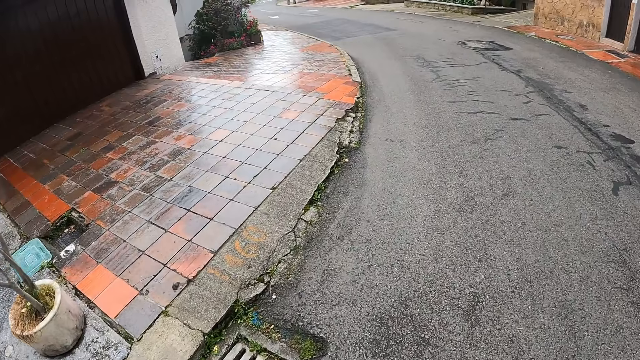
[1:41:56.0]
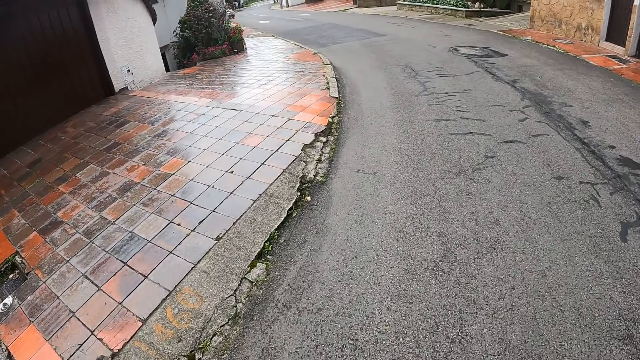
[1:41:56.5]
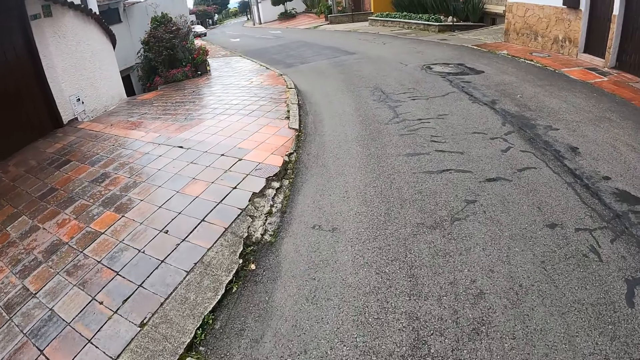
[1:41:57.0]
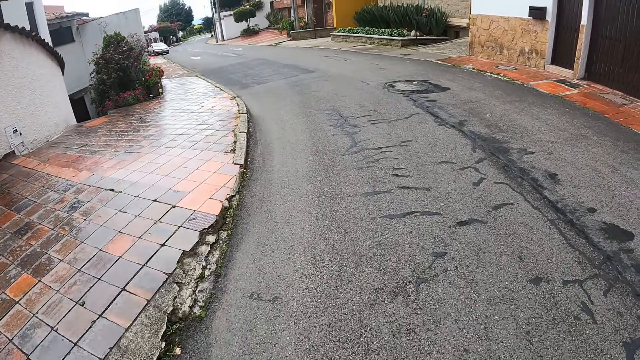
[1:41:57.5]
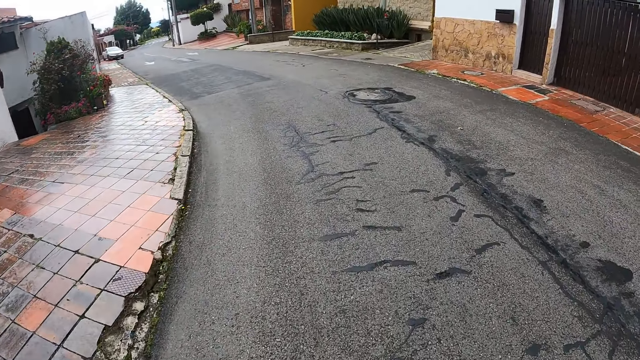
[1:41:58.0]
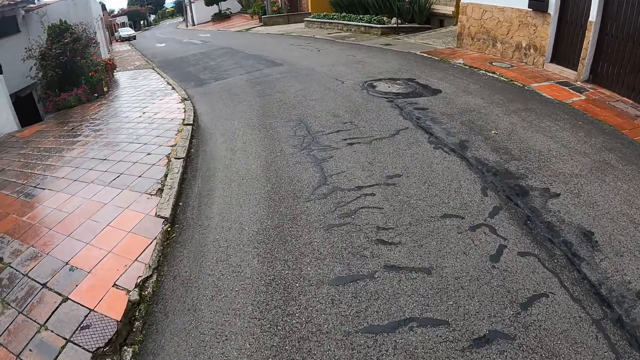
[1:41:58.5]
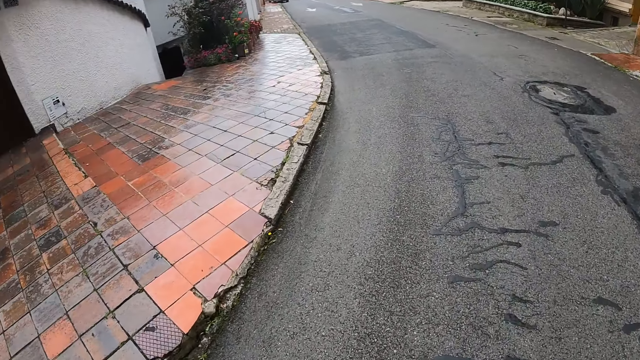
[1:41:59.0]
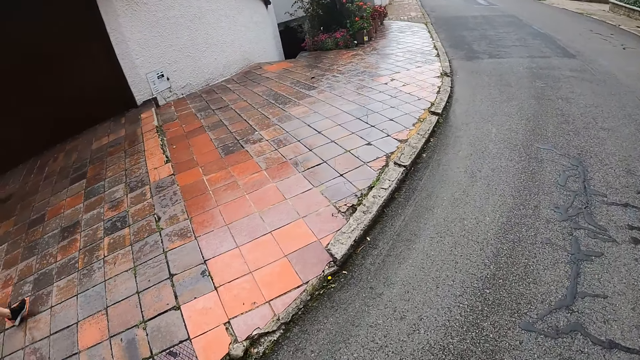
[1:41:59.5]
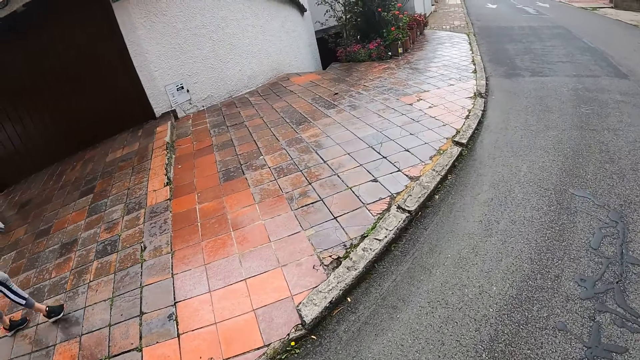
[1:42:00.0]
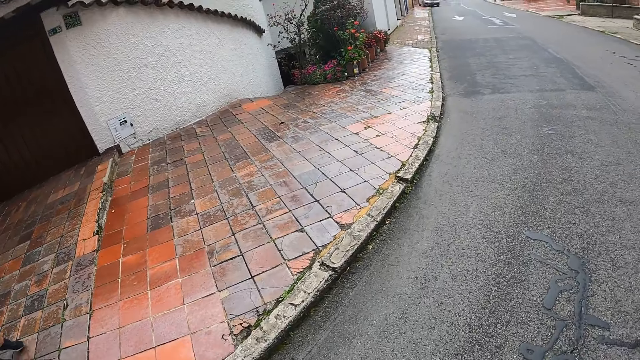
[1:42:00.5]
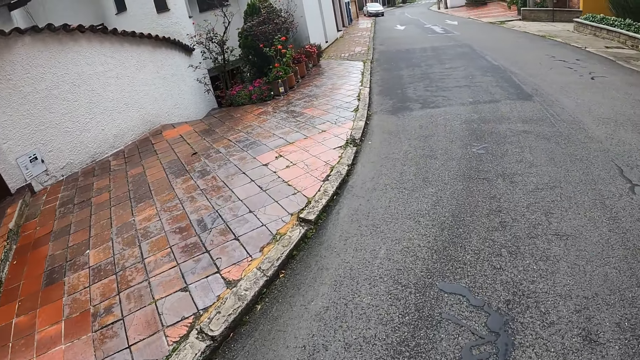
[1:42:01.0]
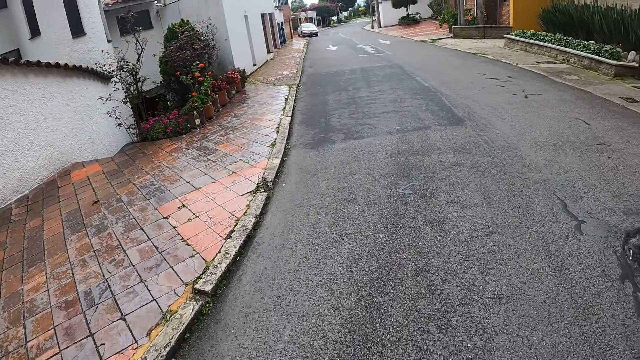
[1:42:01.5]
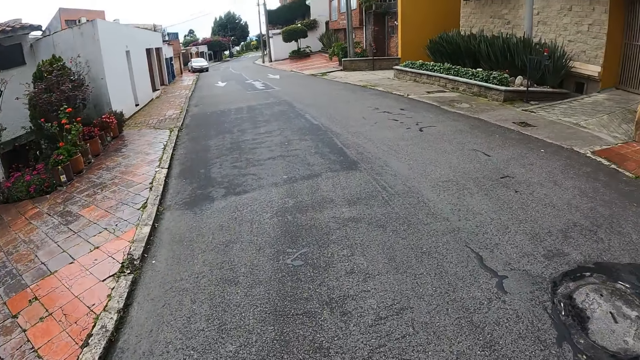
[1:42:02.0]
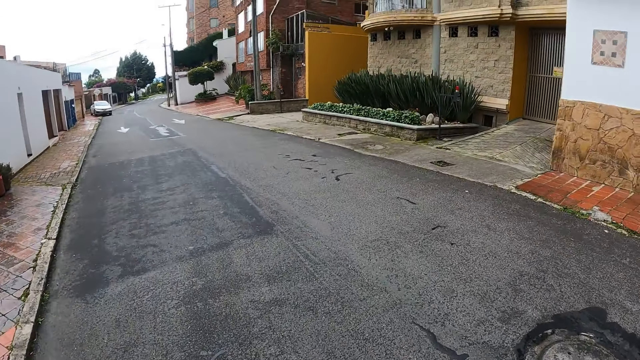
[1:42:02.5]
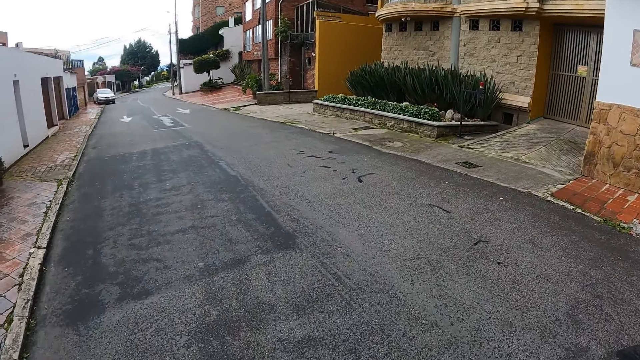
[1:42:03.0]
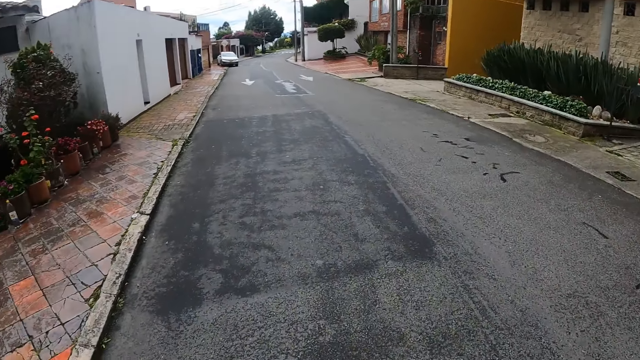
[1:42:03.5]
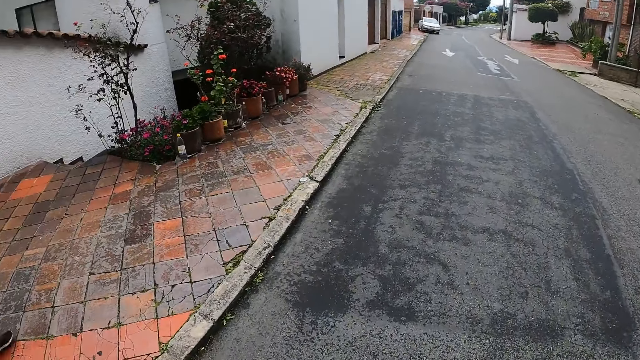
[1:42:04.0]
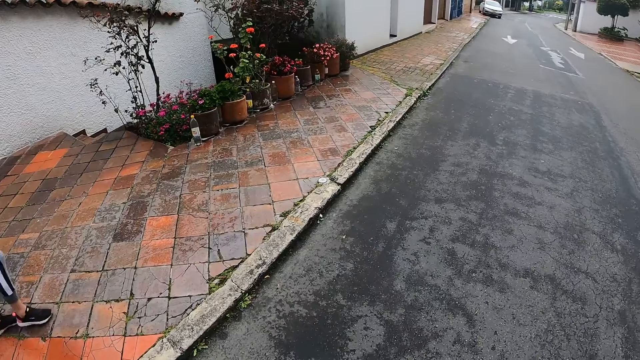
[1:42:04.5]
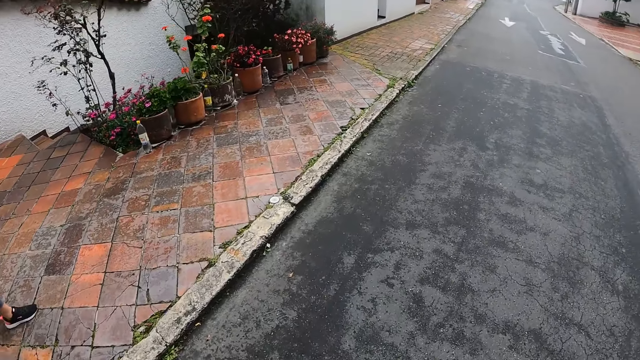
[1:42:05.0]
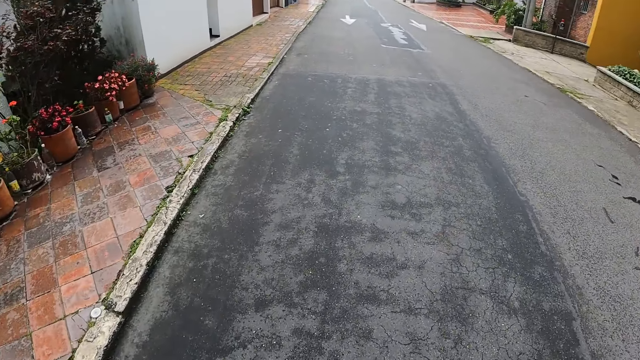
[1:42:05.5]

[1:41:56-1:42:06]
The camera wearer walks along the street with a woman and another woman.

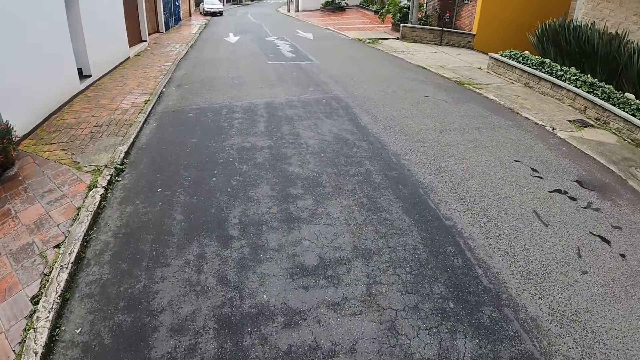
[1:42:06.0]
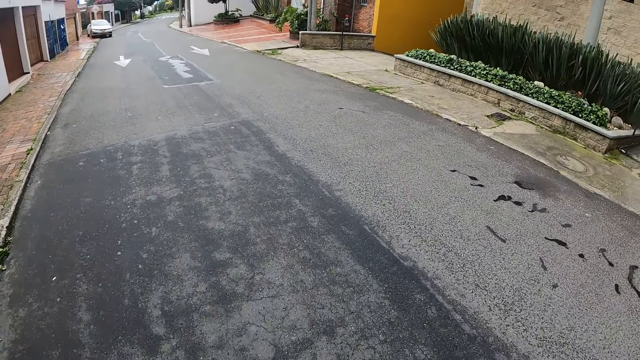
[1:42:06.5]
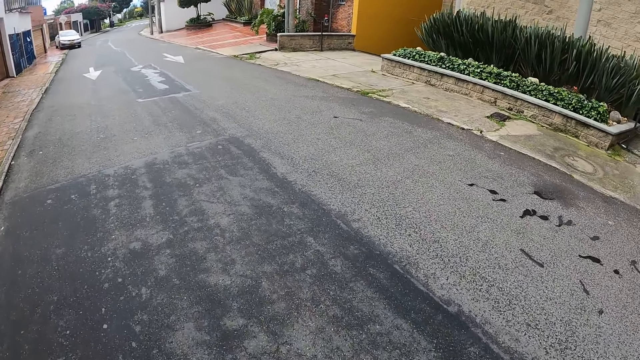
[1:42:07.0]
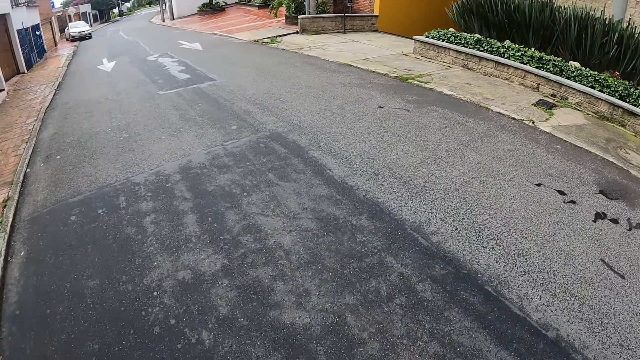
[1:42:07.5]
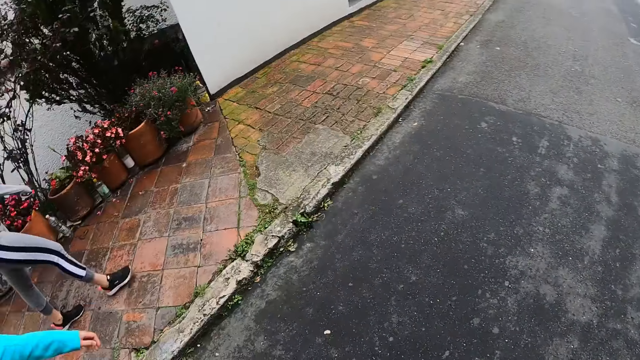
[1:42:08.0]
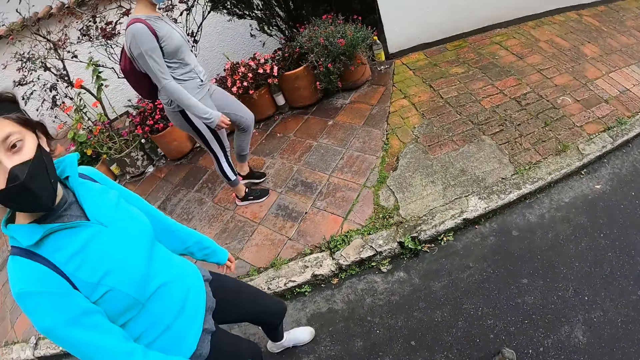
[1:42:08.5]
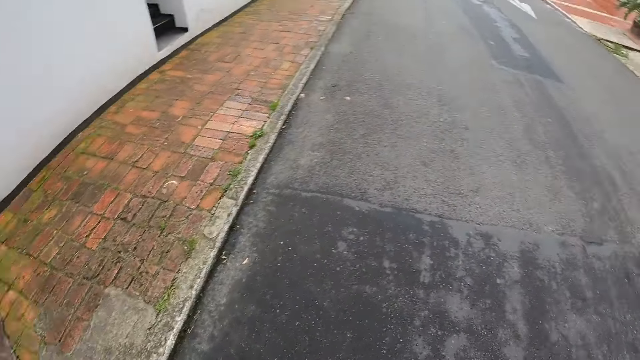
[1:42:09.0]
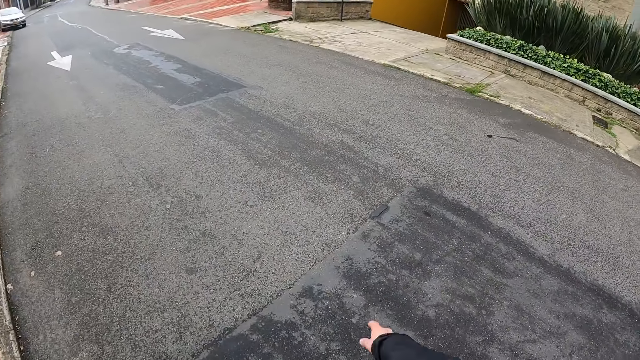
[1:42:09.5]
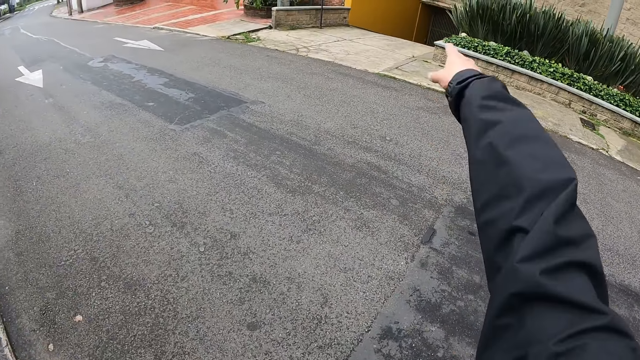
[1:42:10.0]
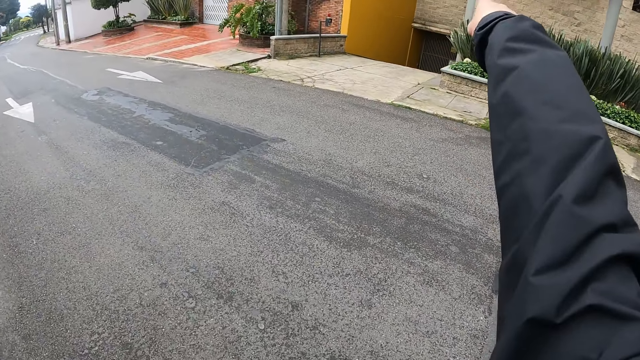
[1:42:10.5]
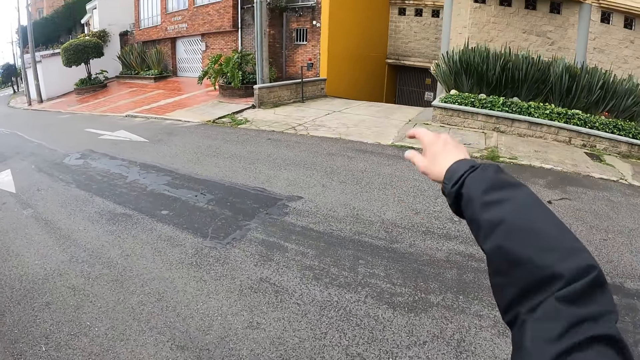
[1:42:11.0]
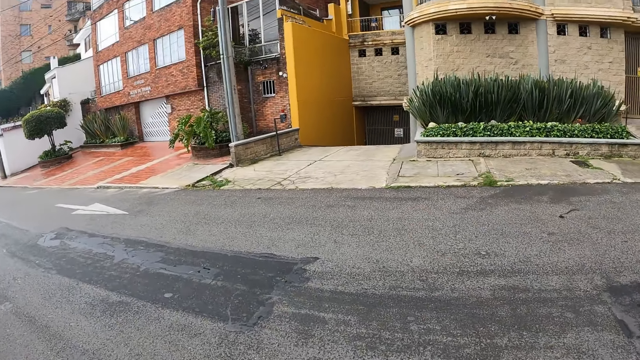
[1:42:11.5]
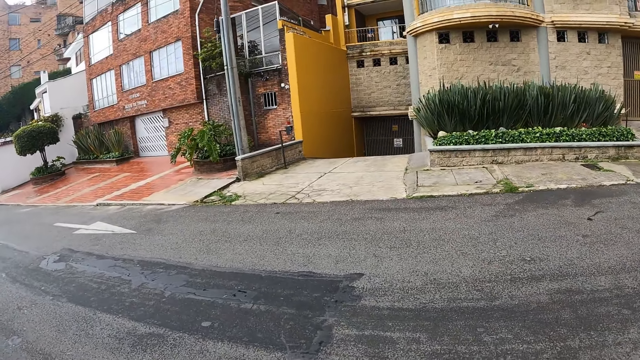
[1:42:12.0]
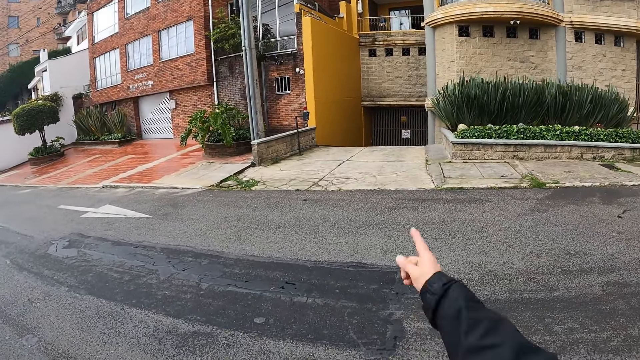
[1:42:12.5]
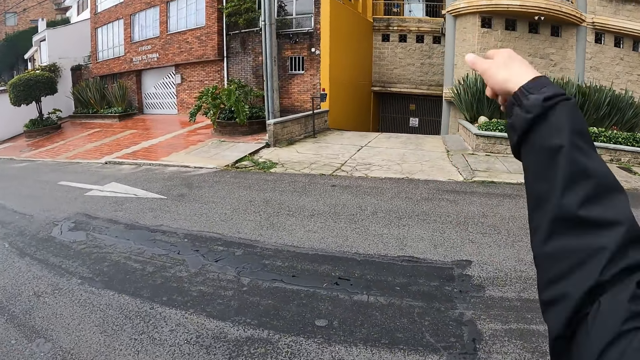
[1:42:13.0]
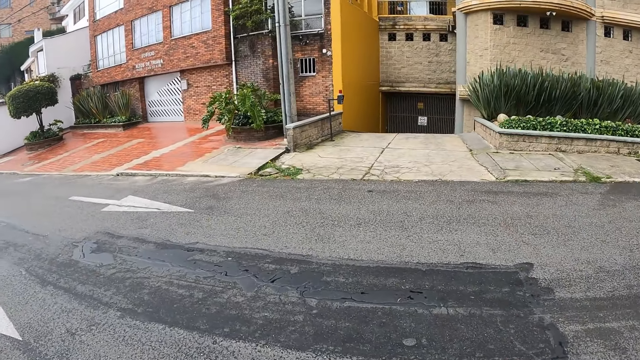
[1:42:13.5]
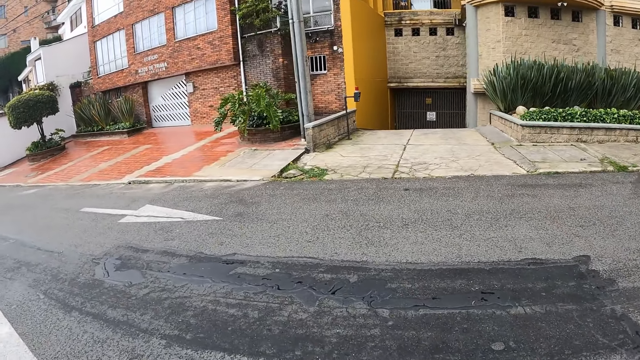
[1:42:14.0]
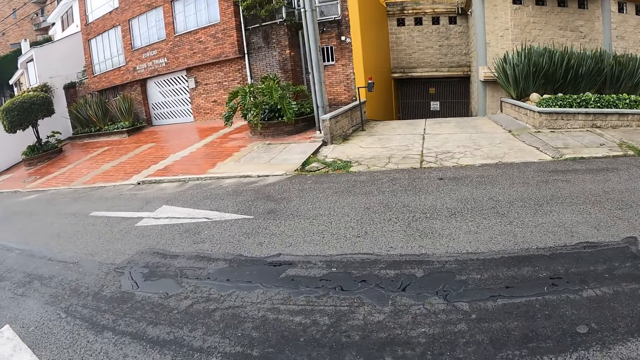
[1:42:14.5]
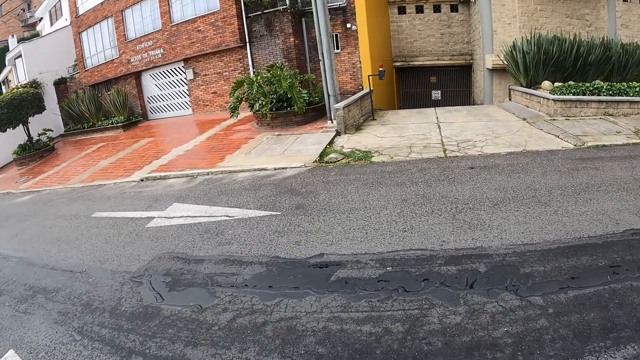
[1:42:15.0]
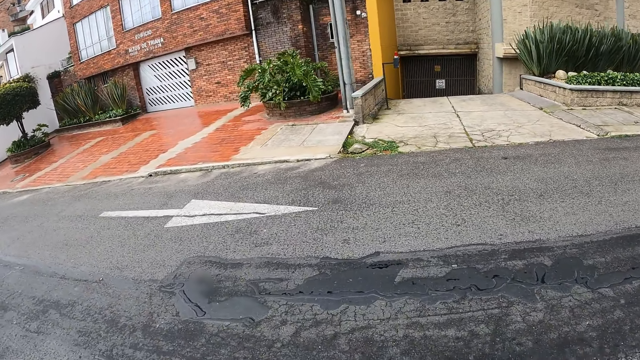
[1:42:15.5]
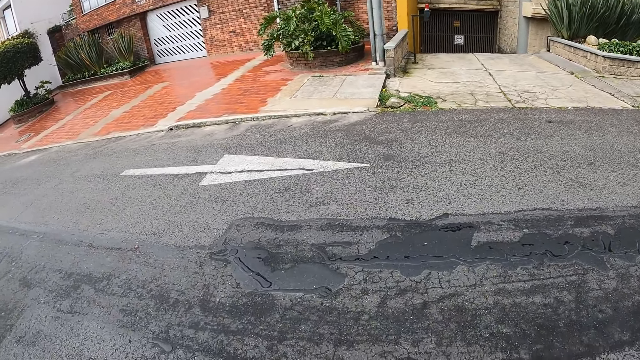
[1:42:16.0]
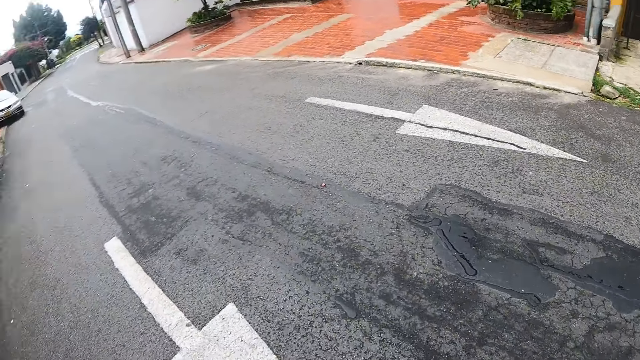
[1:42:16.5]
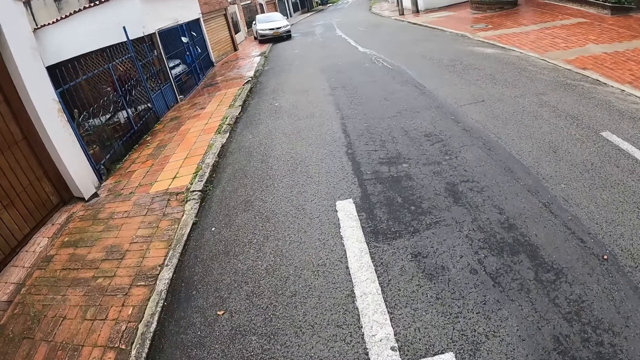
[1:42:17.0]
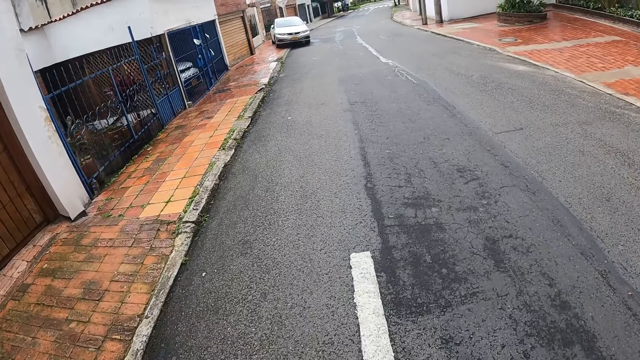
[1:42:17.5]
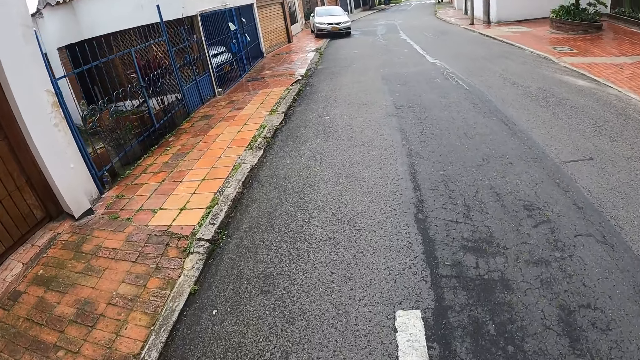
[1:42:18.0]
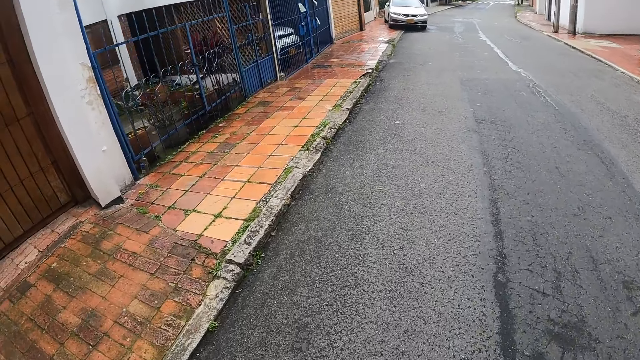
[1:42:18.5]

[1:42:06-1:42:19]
The camera wearer looks around. She, a woman and another woman walk on the road. She points at a building with her right hand. She, the woman and the other woman walk on the road. She points at something with the right hand. She, the woman and the other woman walk on the road. She looks around.
